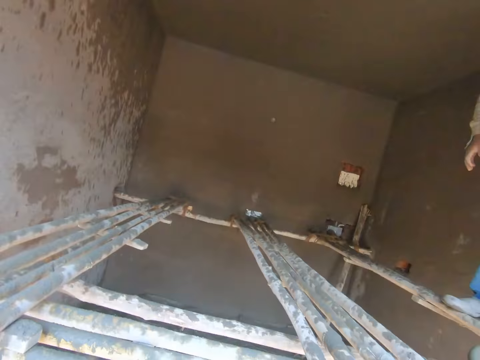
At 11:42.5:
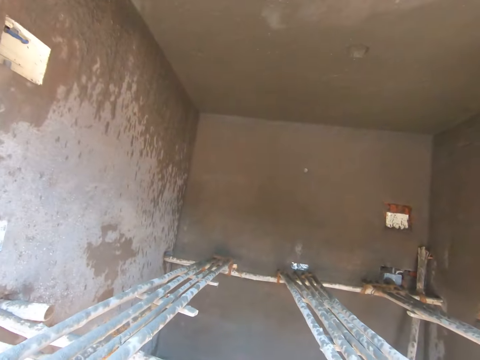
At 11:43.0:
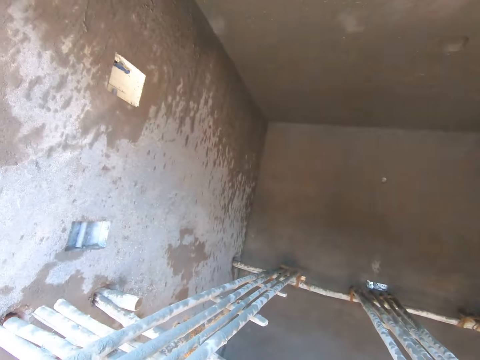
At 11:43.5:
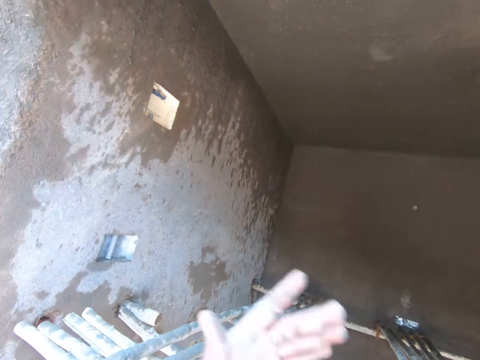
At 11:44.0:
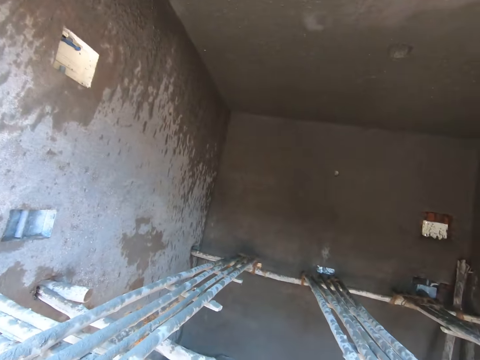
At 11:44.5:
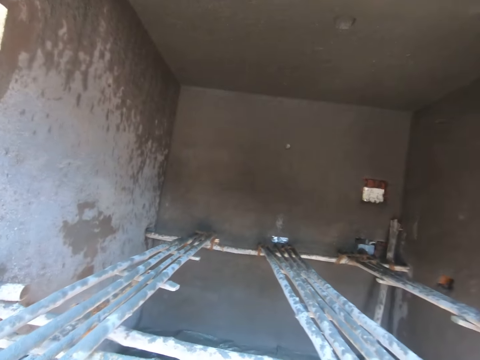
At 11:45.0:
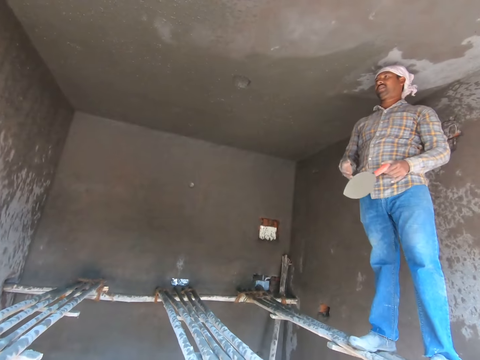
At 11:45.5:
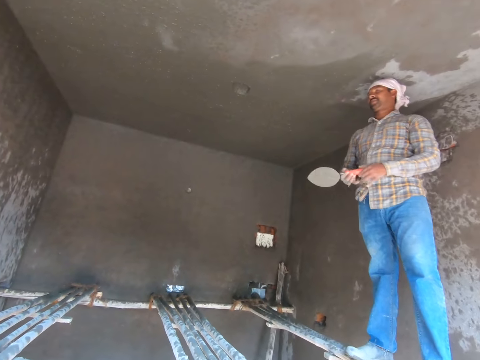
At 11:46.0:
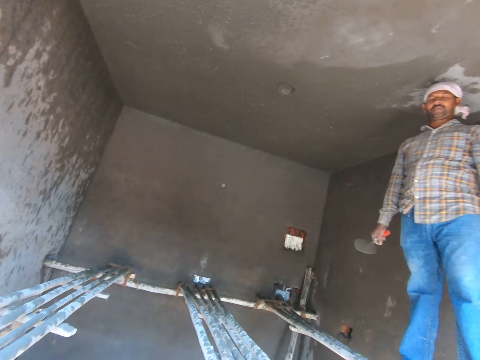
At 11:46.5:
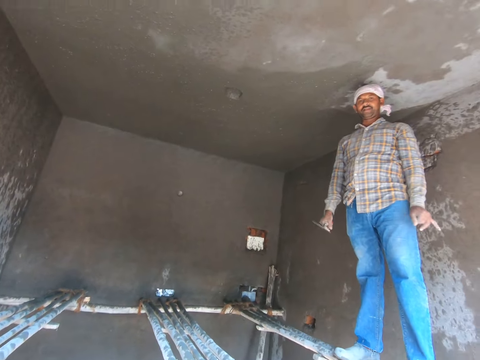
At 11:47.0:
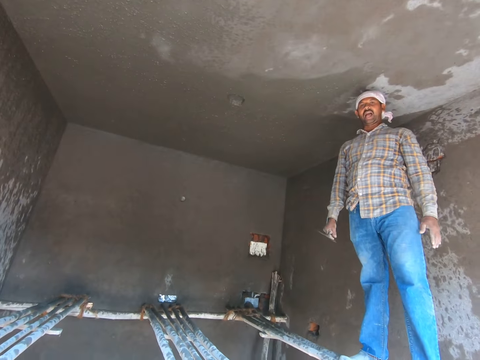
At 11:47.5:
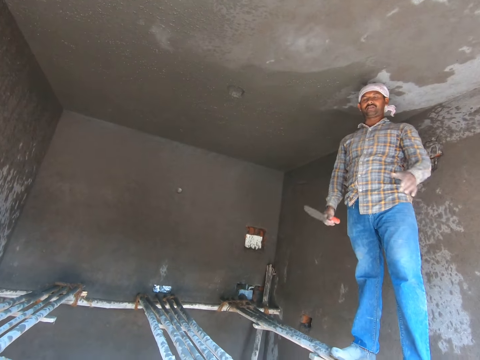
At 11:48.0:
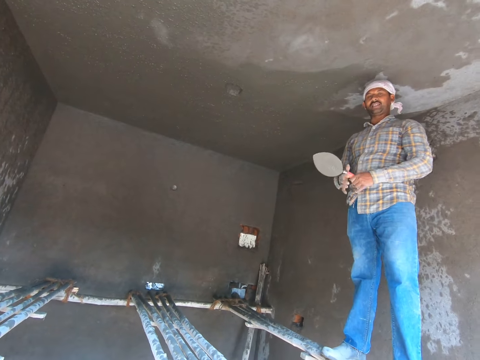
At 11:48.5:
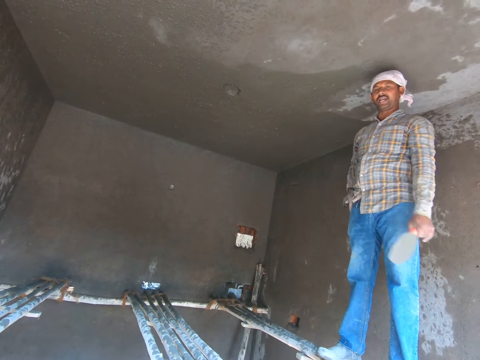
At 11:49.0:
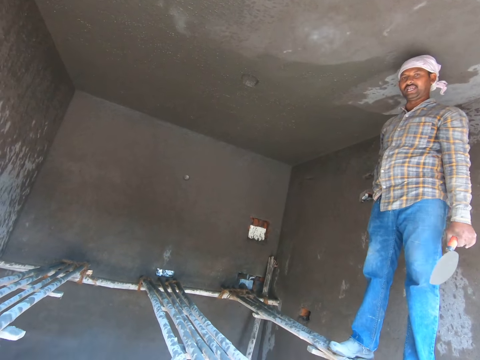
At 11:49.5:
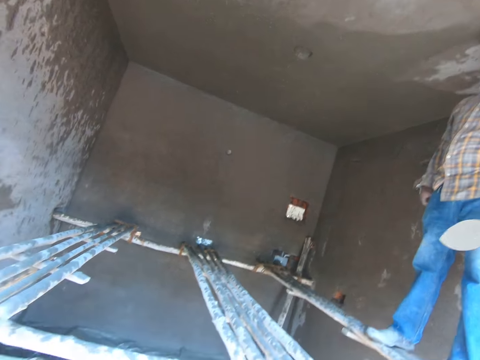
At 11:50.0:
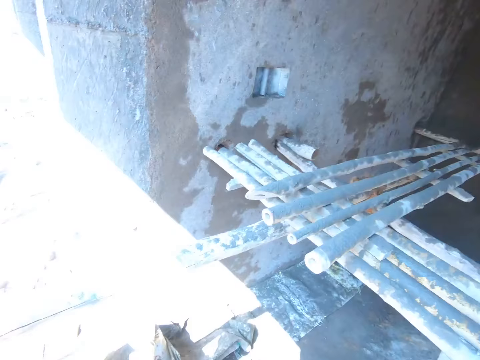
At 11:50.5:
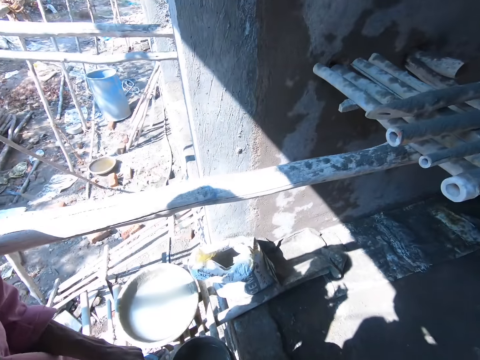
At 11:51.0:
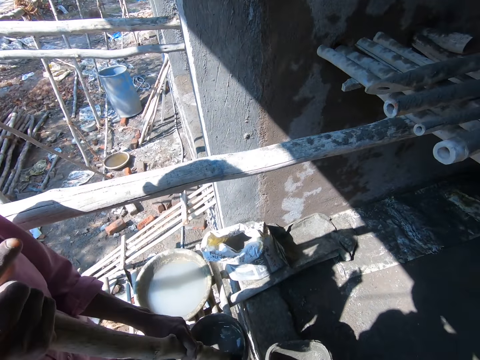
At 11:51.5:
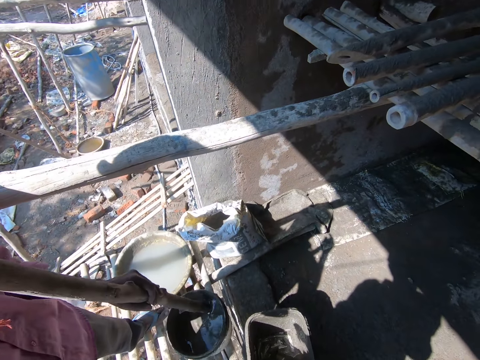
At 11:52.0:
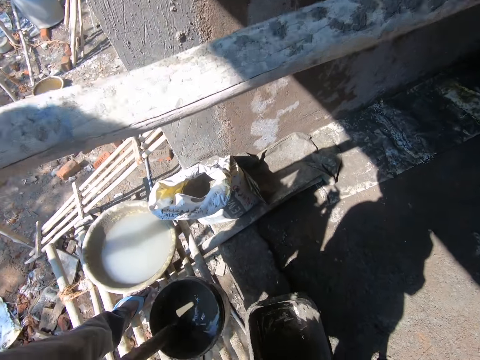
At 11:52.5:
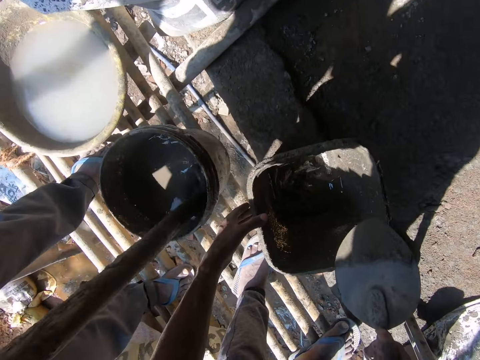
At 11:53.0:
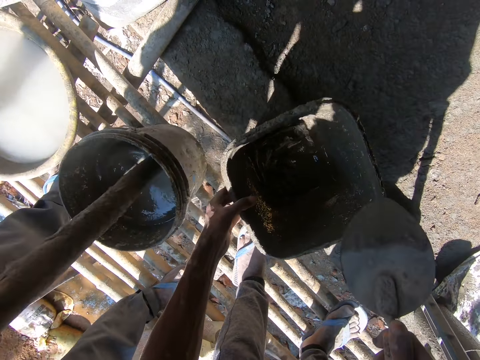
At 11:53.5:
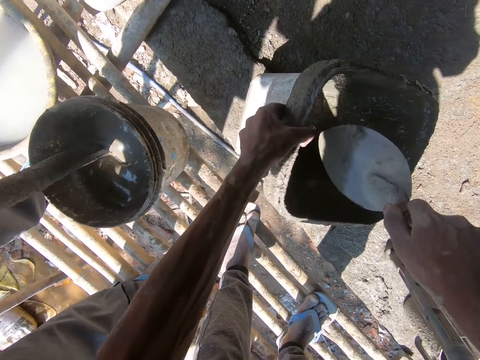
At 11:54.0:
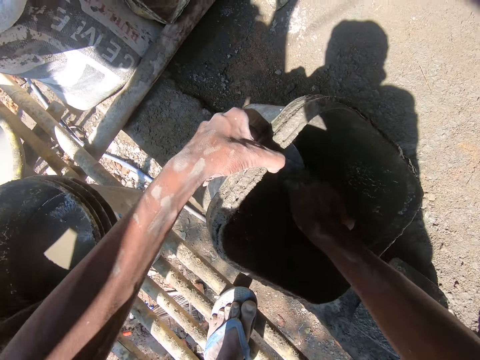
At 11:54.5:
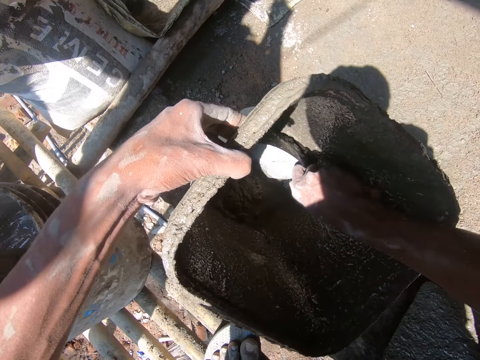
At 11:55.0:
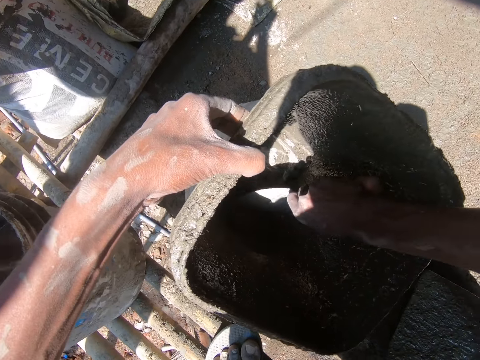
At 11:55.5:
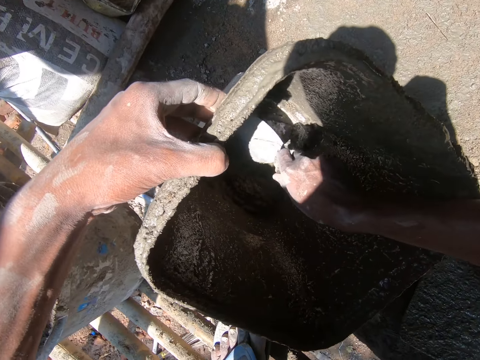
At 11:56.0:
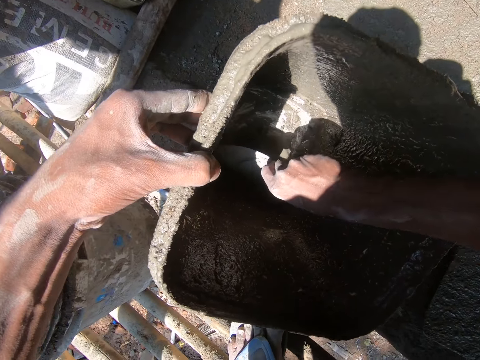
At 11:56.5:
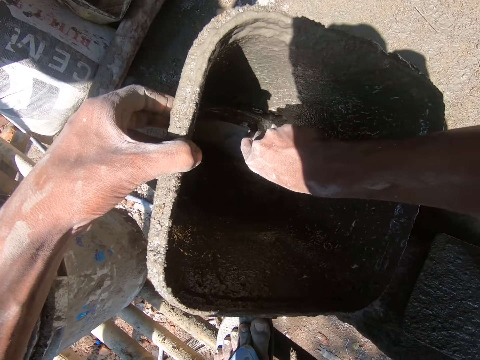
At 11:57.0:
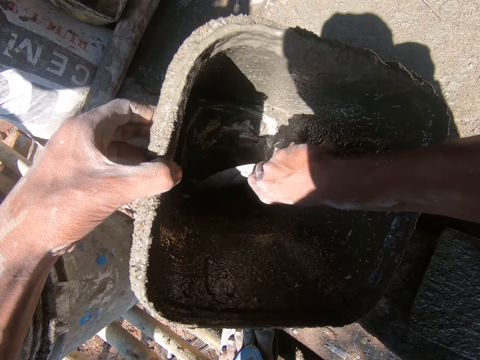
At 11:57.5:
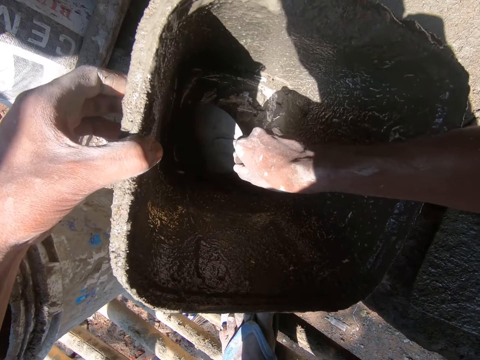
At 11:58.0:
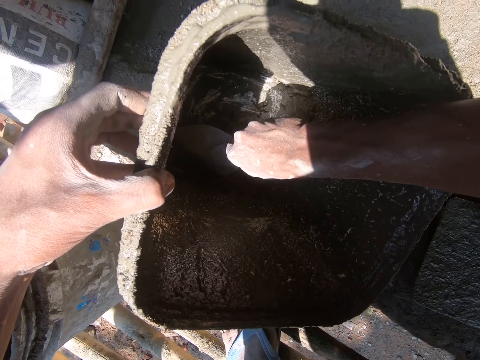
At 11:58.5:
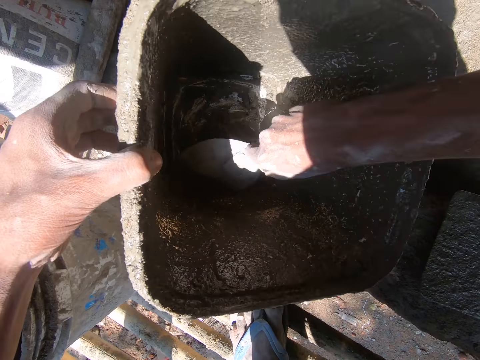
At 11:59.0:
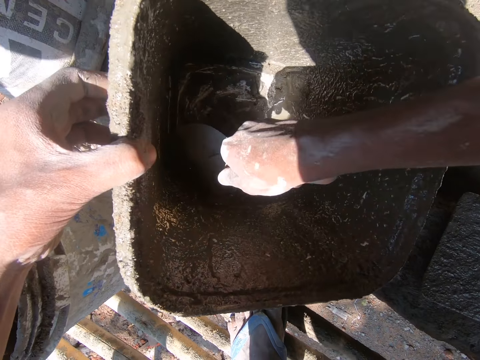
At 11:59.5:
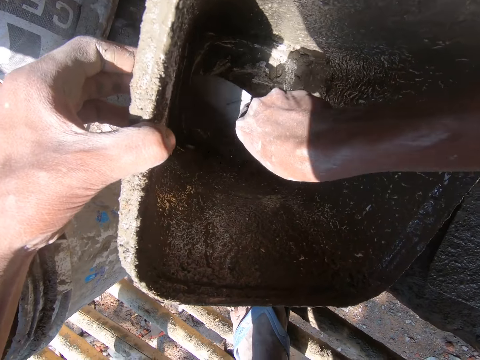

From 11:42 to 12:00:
The camera wearer looks around. They talk with a man. They look around. Another man stirs the cement. The camera wearer scrapes the concrete in the bucket with the brick trowel.

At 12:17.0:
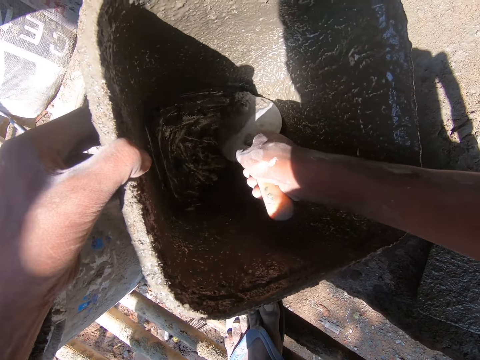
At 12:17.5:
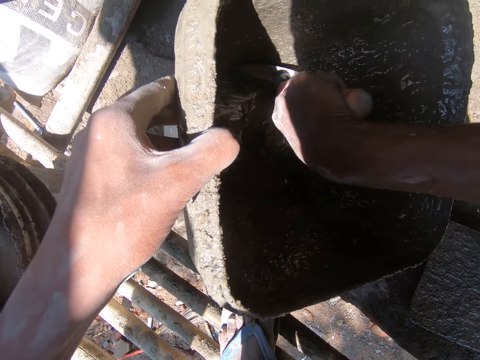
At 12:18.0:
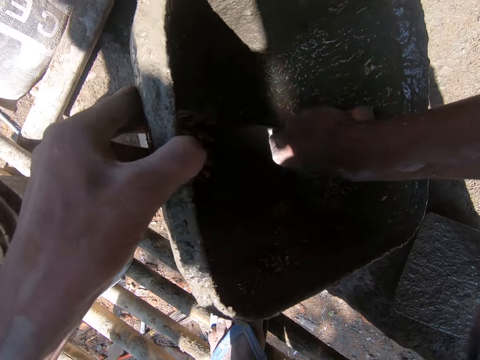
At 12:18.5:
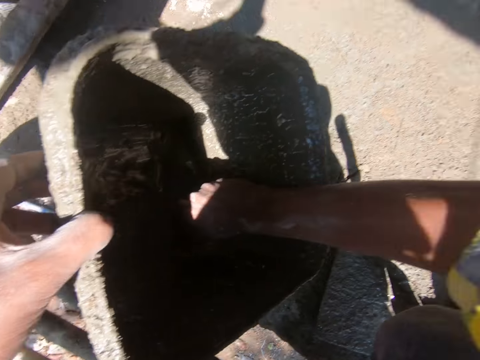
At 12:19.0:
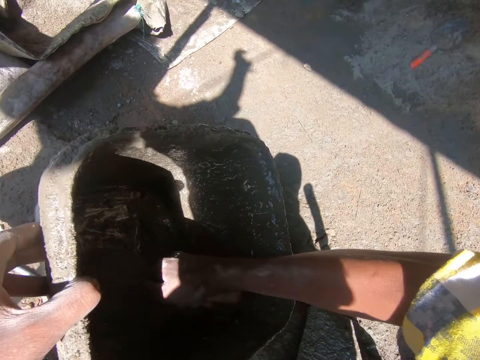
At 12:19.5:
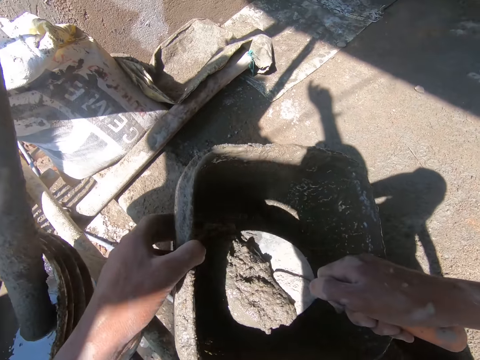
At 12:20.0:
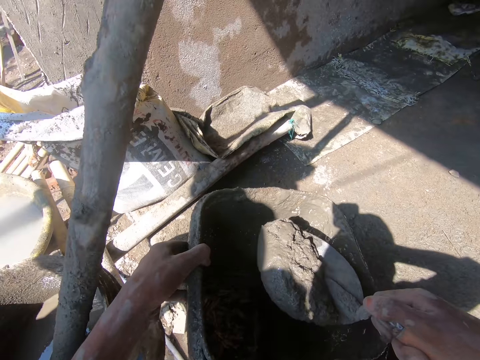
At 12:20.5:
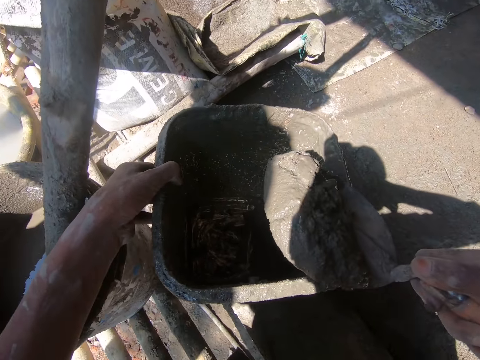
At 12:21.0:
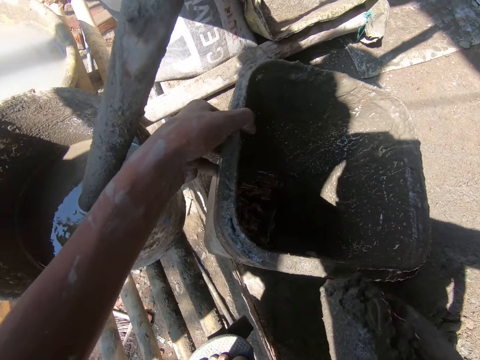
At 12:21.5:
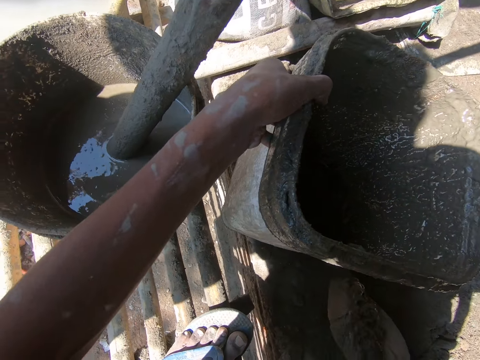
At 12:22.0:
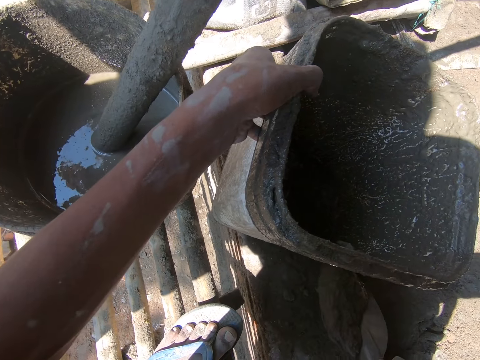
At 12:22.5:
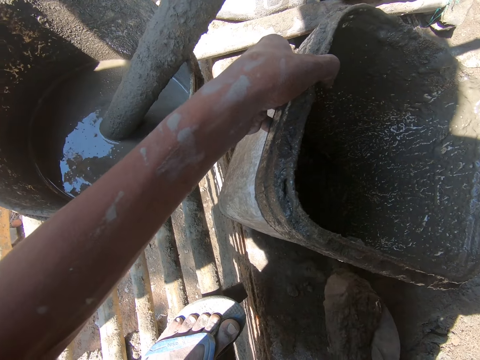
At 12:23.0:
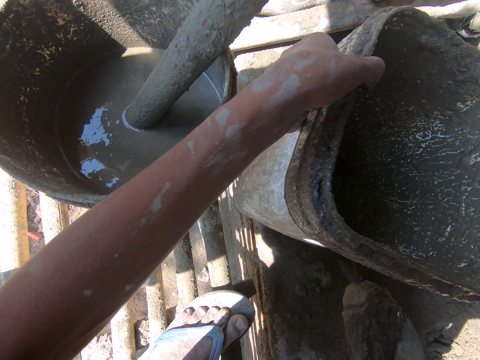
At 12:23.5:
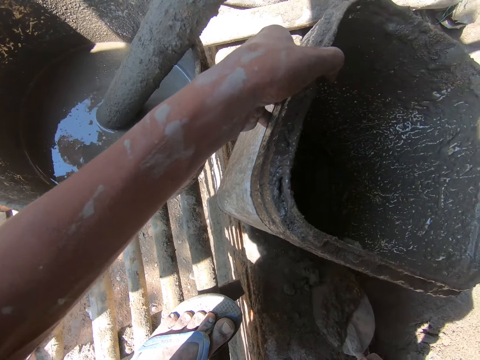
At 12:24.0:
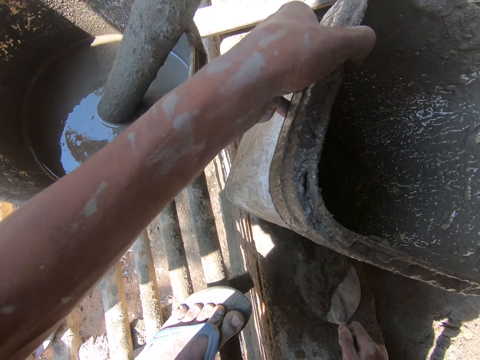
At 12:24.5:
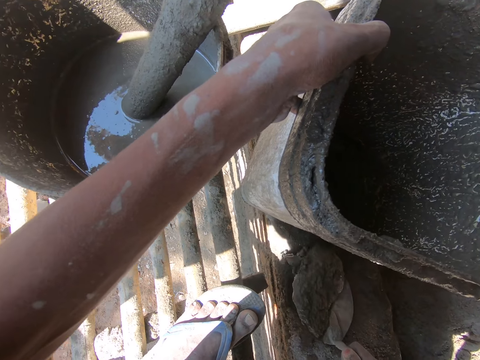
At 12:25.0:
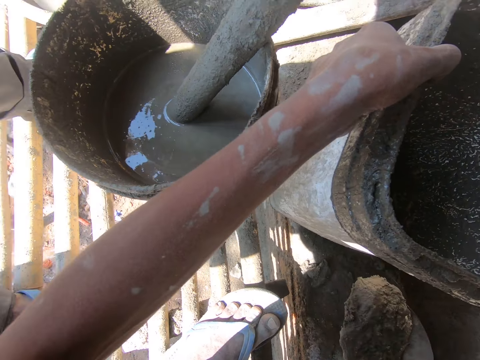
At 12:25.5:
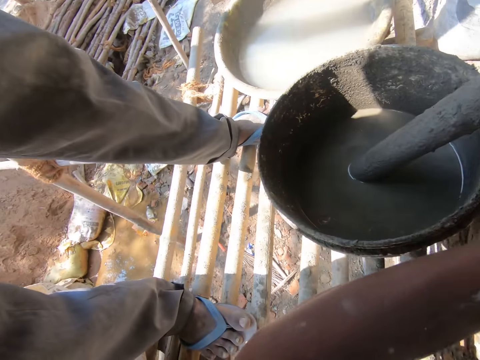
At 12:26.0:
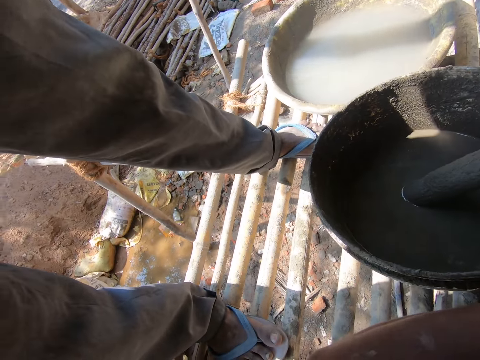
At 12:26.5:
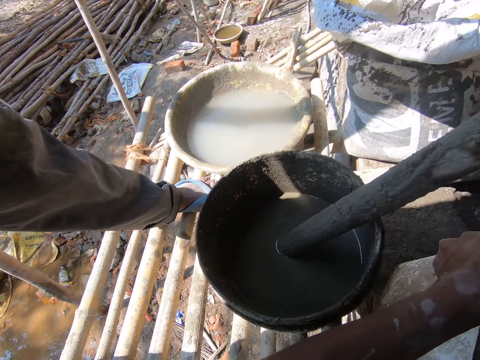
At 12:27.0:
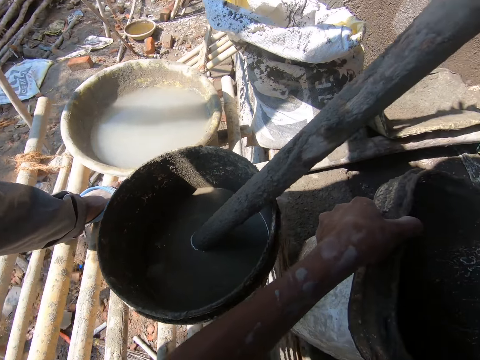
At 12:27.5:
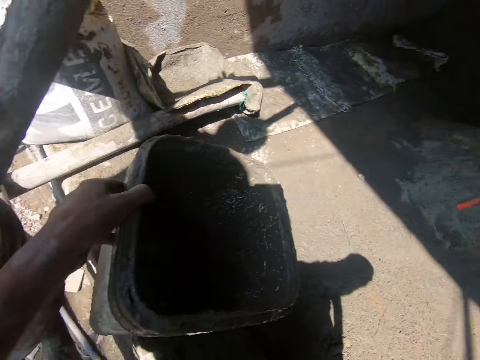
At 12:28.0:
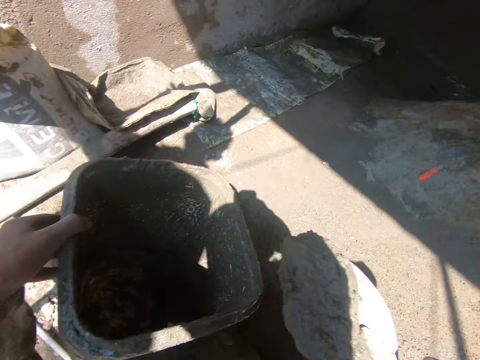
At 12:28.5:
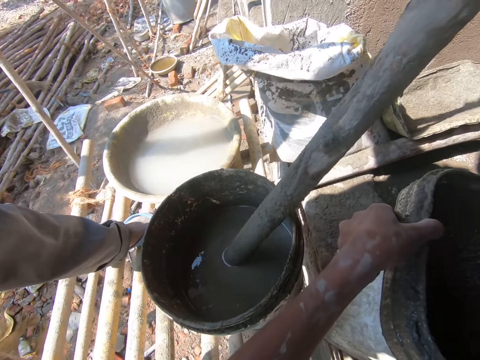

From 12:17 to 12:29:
The camera wearer scoops the concrete in the bucket with the brick trowel. They hold the bucket. They look around.
